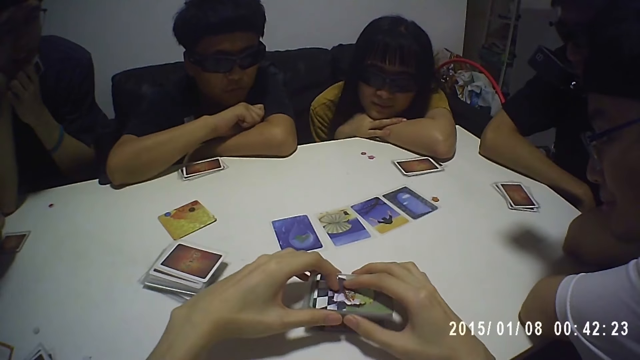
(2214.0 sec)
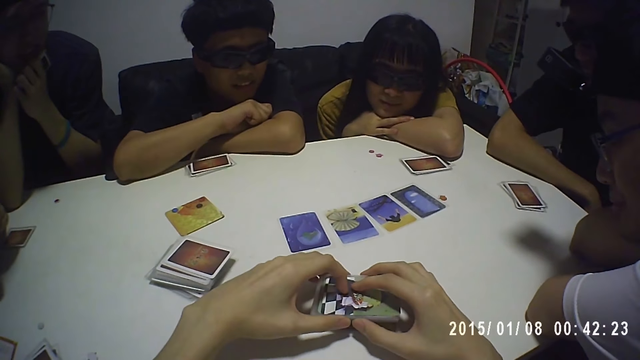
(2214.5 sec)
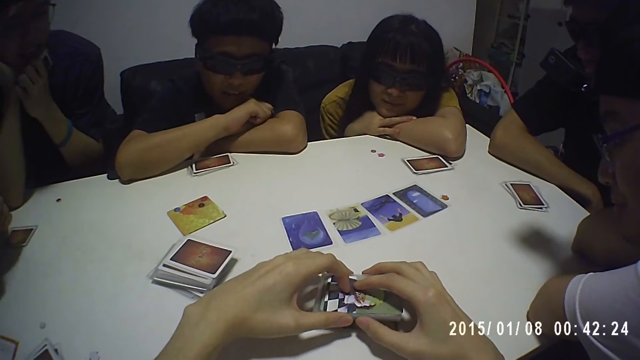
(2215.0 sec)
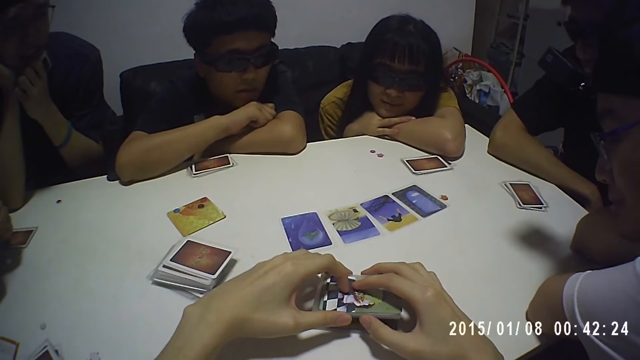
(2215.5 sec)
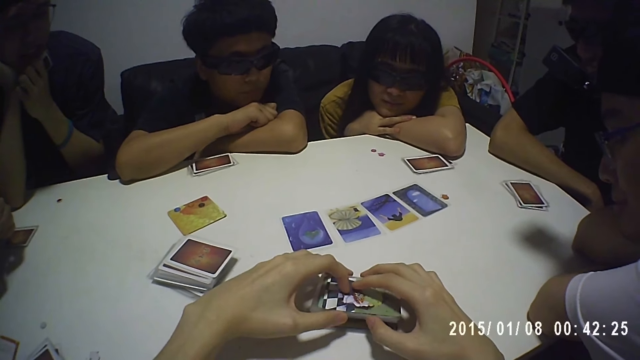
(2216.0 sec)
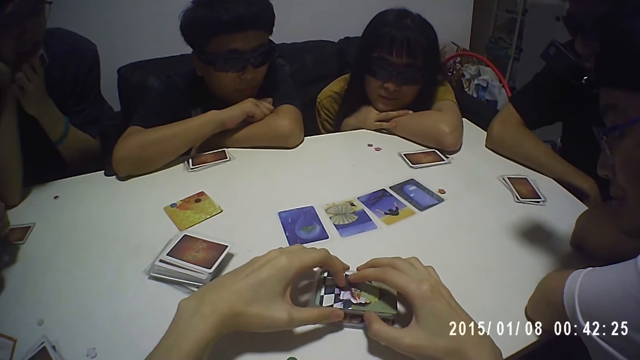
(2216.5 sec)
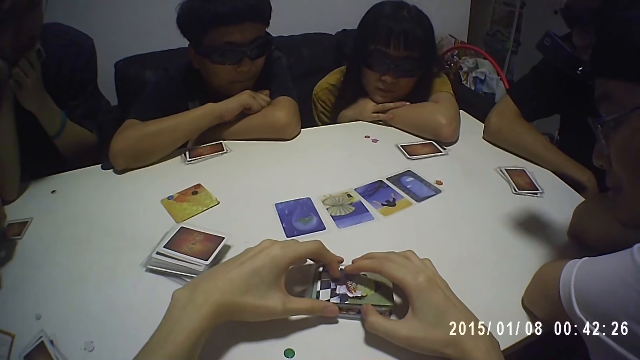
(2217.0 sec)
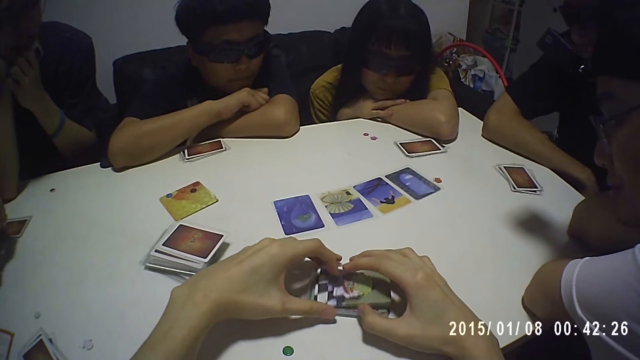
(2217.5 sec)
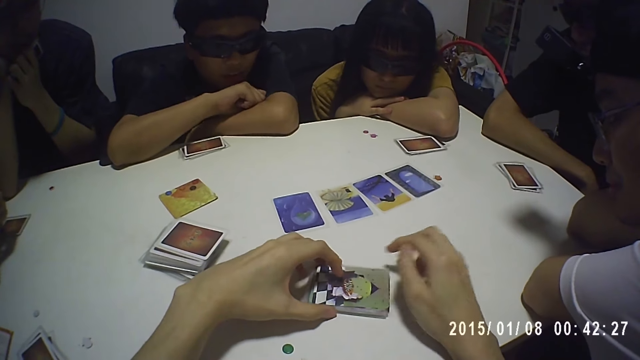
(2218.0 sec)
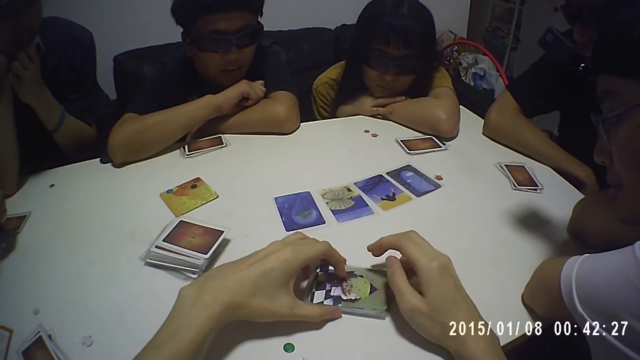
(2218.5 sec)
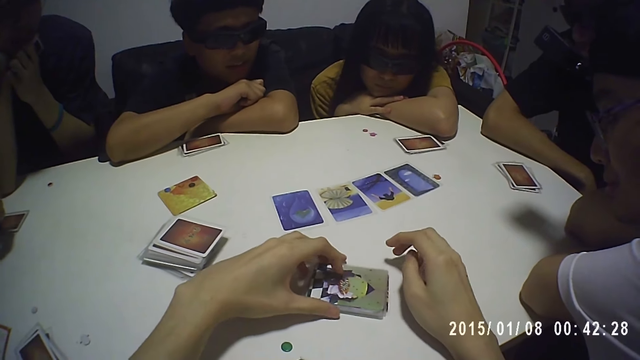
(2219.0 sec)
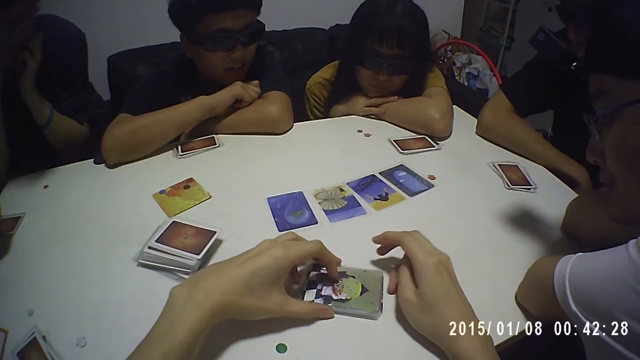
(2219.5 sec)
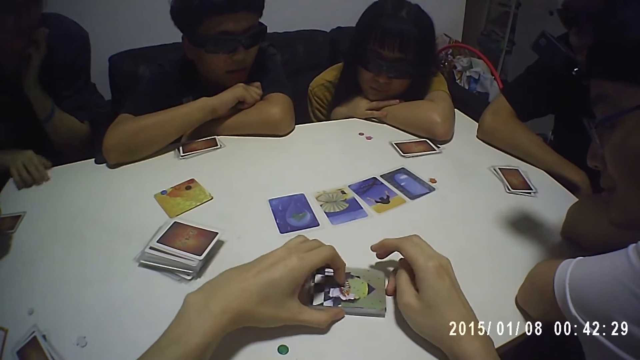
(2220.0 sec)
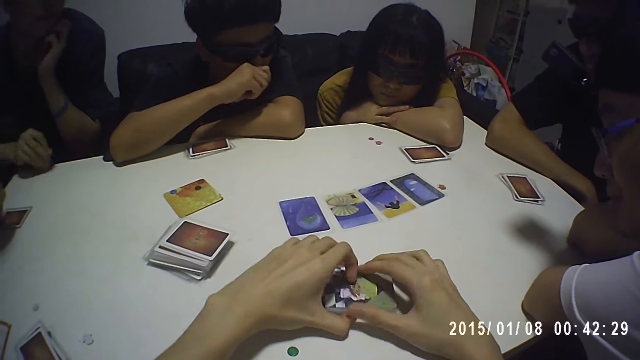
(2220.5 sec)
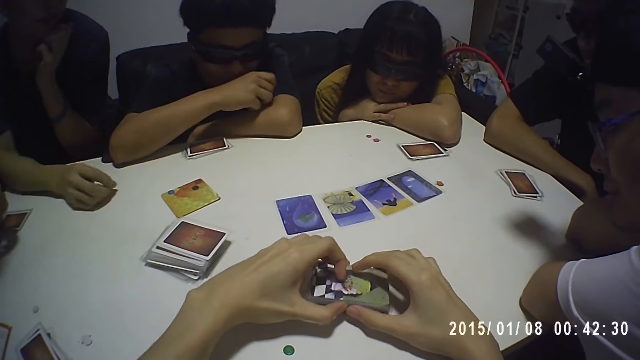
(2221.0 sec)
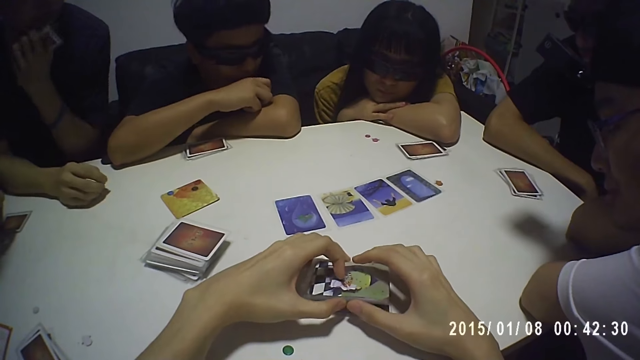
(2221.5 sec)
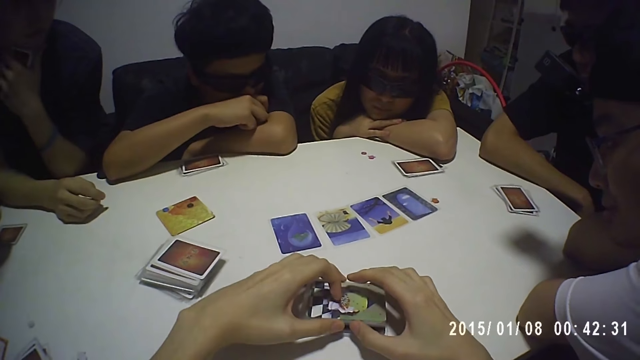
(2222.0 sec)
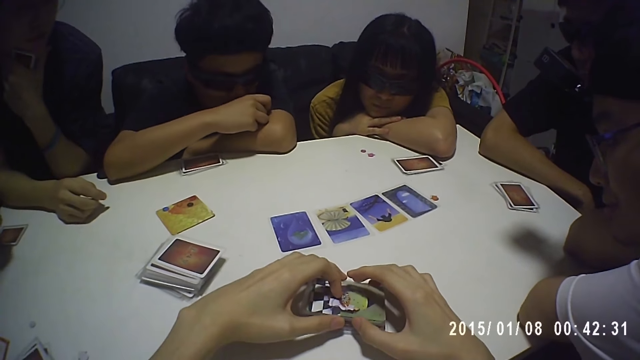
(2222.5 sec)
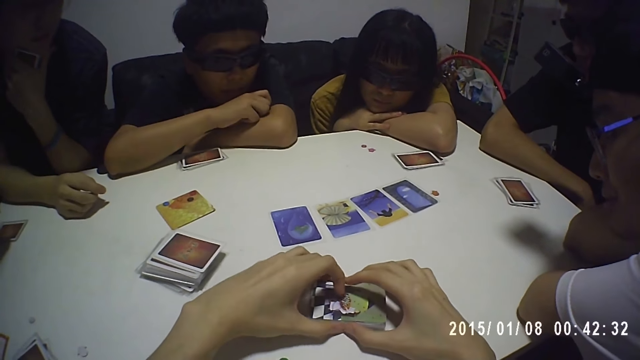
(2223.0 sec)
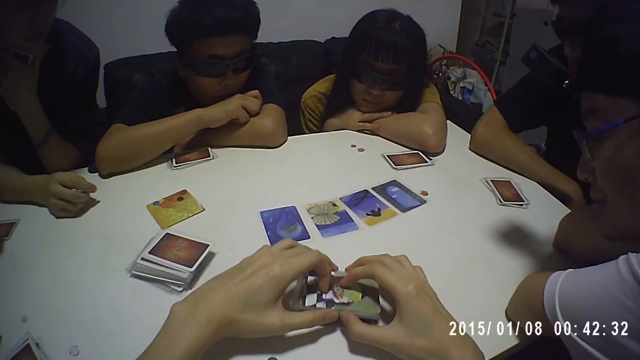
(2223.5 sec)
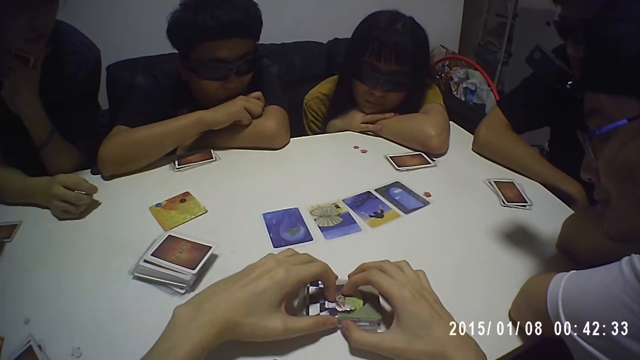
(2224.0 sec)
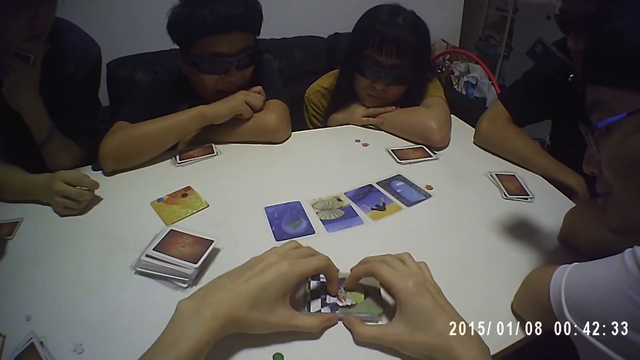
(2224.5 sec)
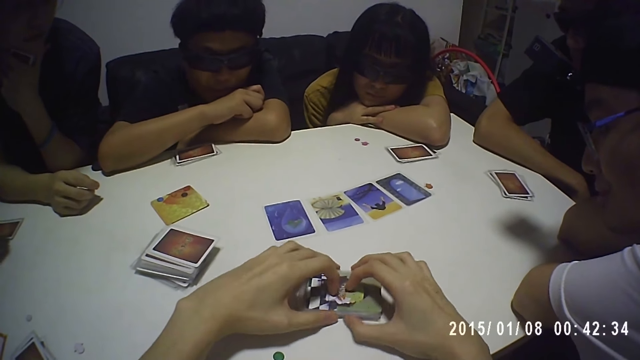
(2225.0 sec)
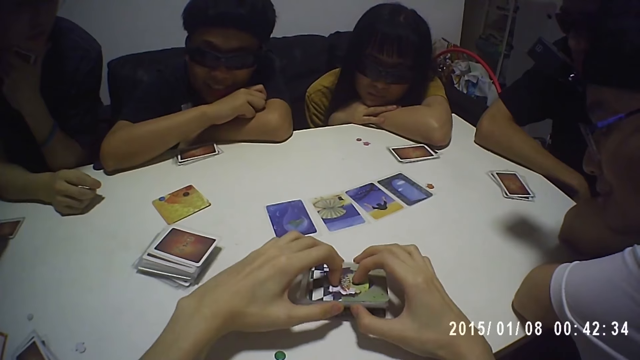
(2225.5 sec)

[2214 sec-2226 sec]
A man picks a token from the table.

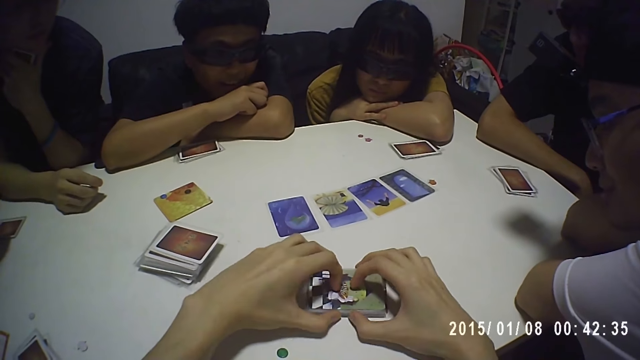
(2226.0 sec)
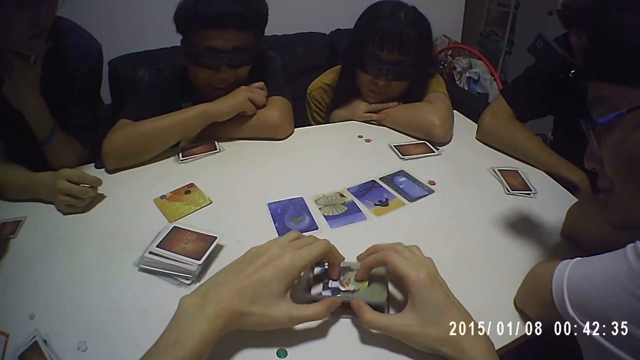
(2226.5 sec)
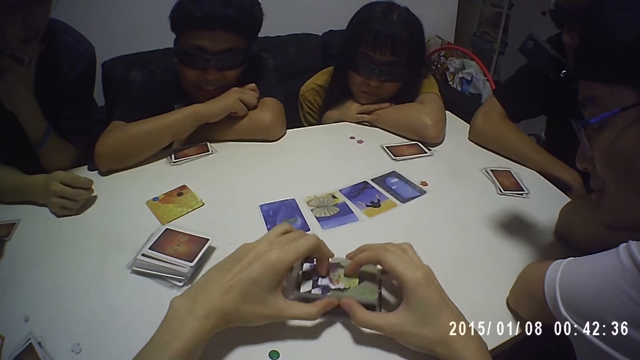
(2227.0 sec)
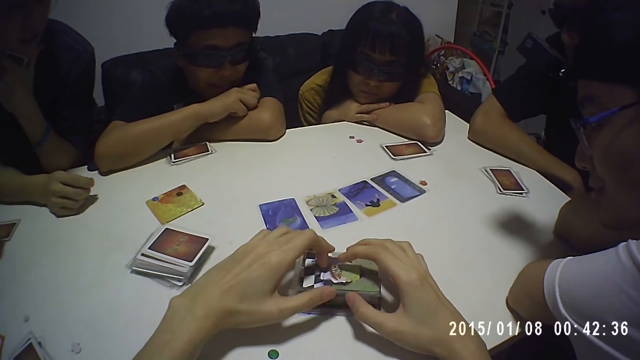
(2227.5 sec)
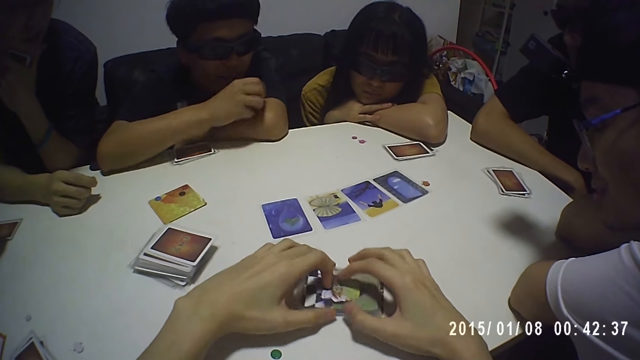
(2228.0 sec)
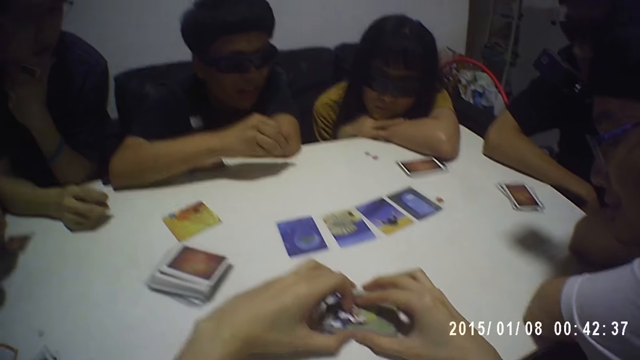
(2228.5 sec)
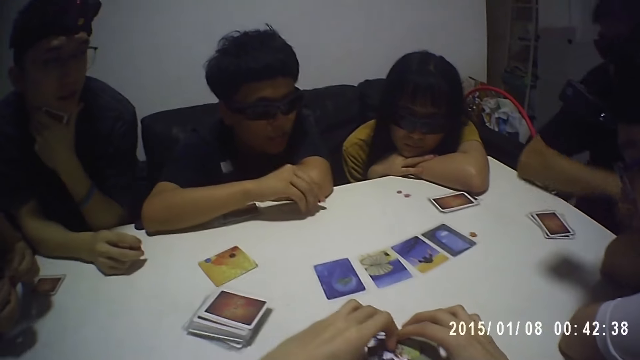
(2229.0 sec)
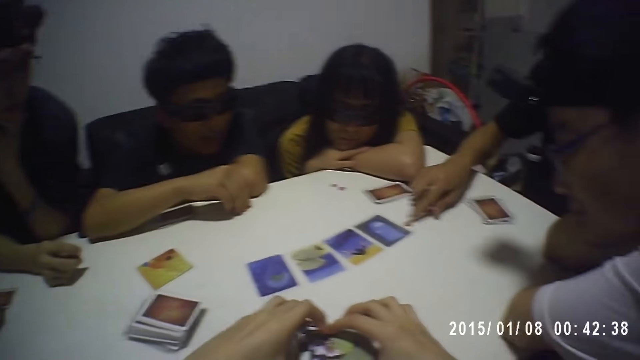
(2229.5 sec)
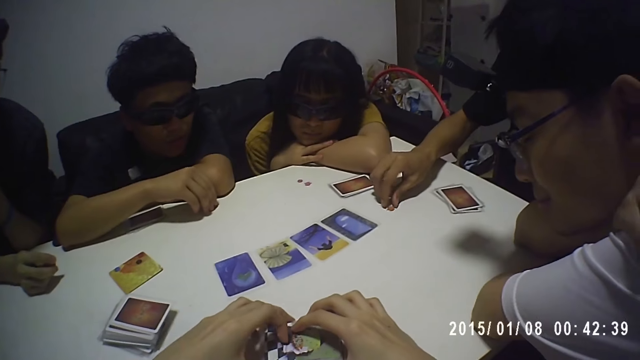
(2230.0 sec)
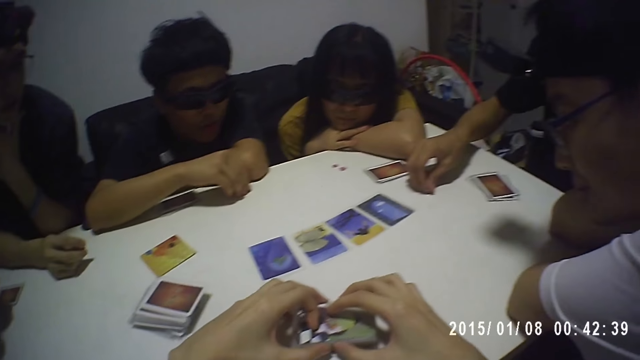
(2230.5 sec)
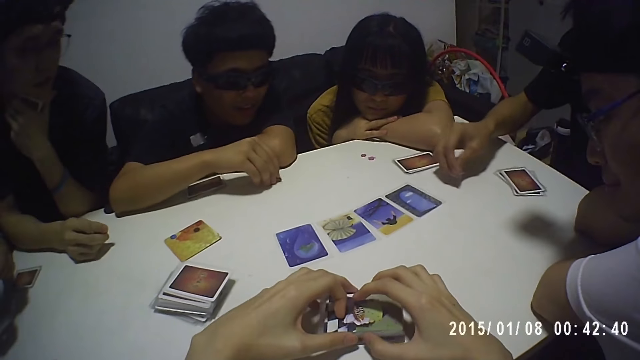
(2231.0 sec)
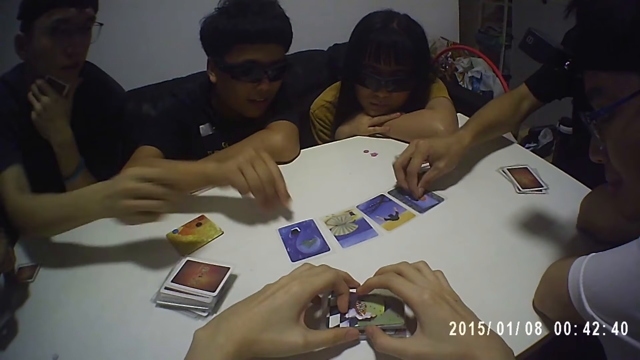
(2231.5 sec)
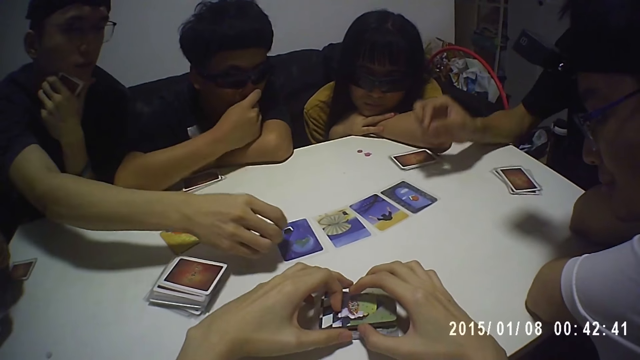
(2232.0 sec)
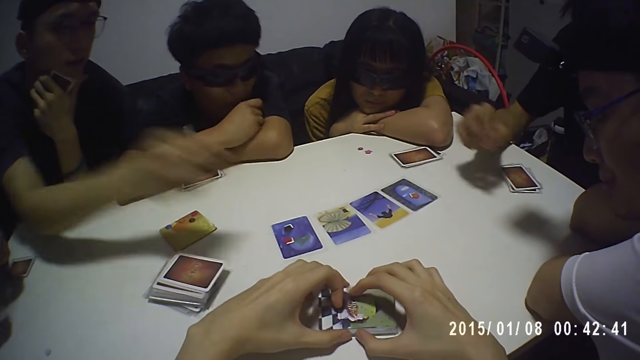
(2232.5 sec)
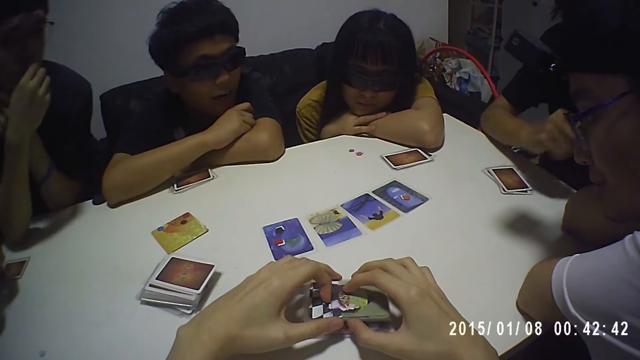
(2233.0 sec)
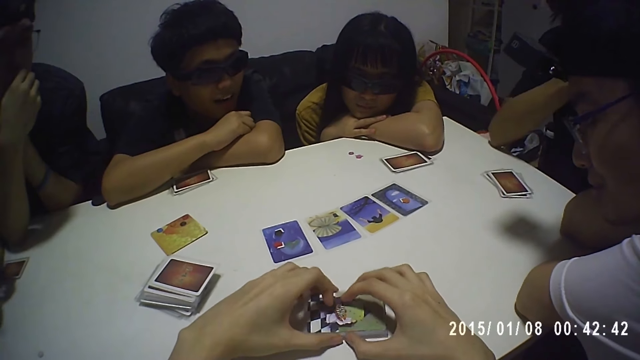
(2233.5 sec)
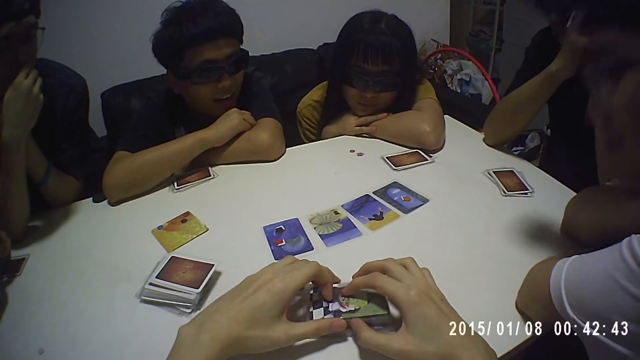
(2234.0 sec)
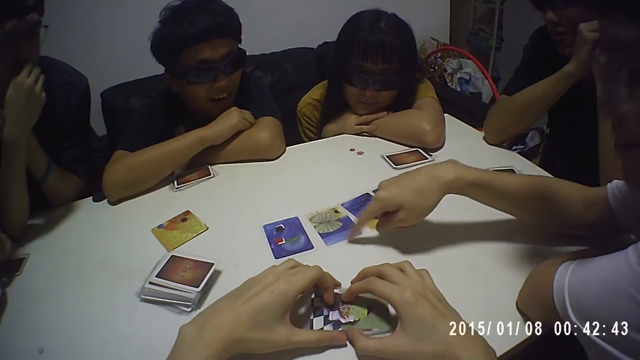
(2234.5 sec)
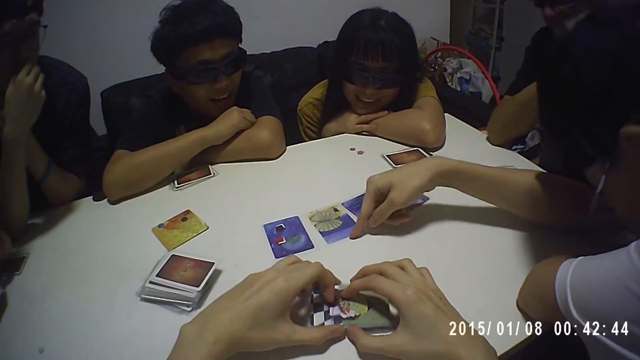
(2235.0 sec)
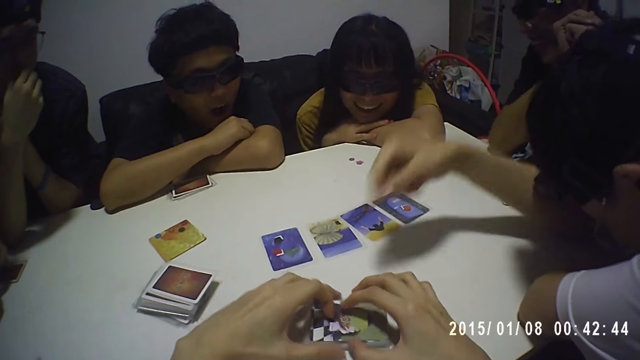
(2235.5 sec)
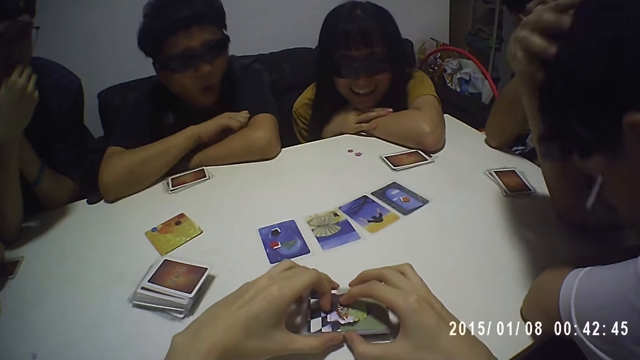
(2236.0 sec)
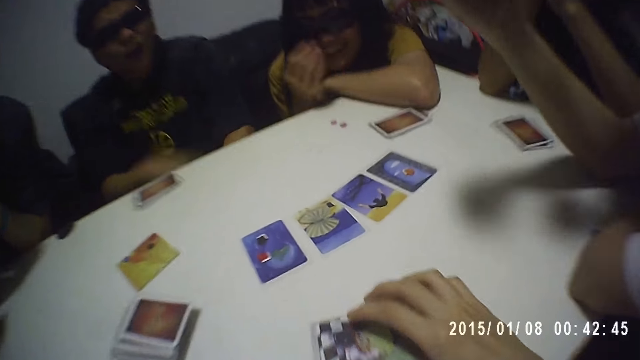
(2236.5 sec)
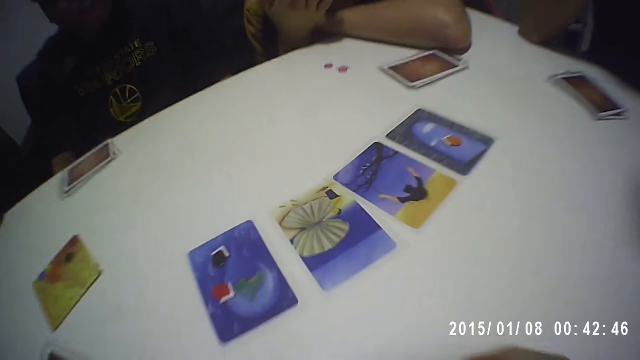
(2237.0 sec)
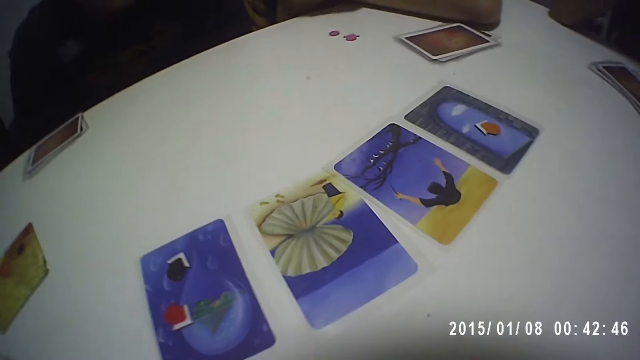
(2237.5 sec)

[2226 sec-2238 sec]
A man picks a token from the table. Another man drops a token on the table. The first man drops a token on the table. Another man drops a token on the table. Another man touches a card on the table.
